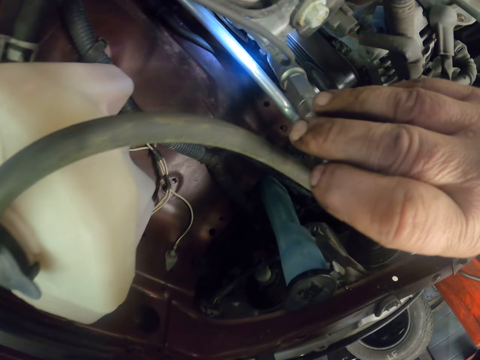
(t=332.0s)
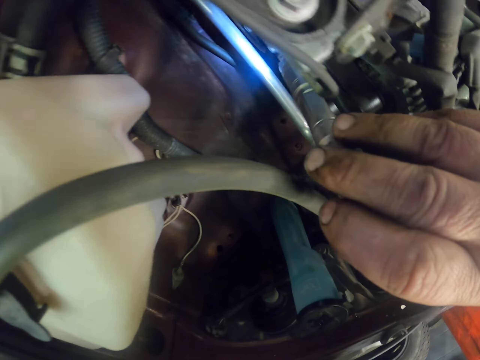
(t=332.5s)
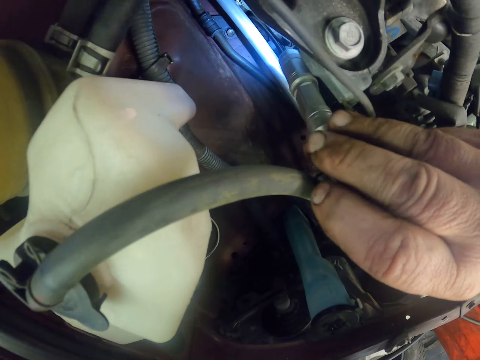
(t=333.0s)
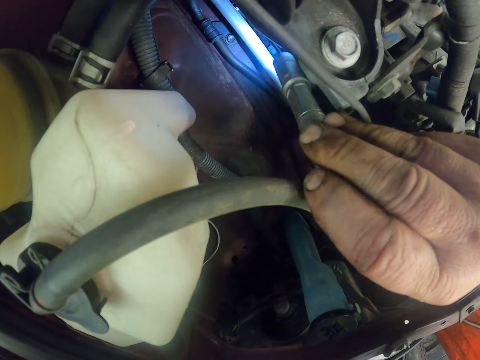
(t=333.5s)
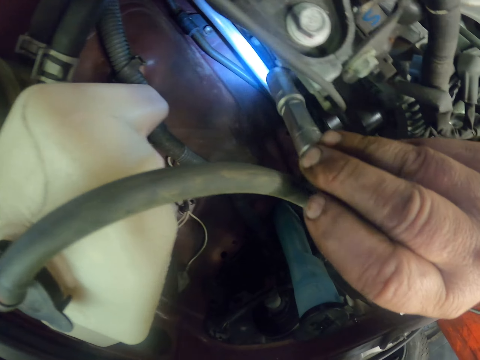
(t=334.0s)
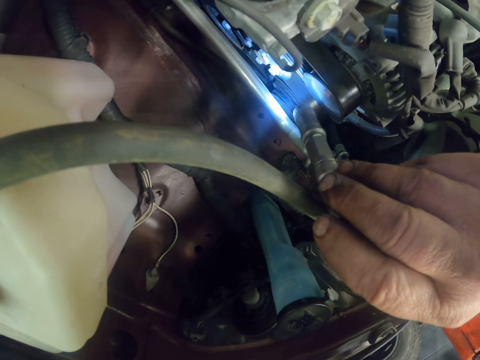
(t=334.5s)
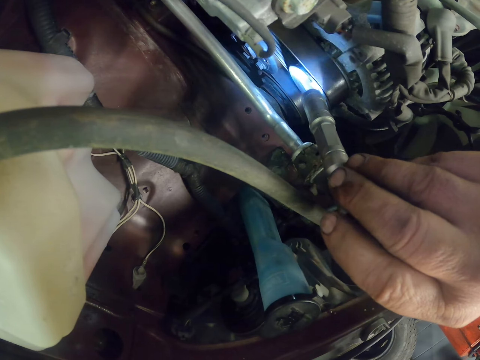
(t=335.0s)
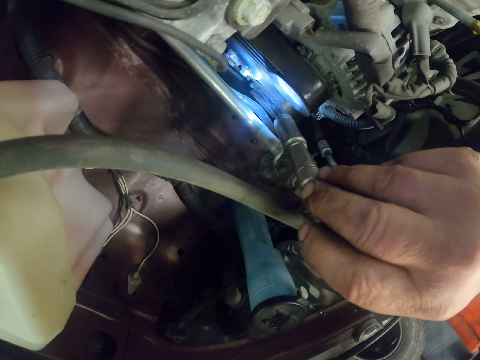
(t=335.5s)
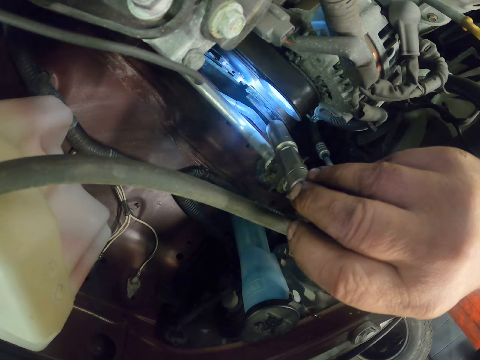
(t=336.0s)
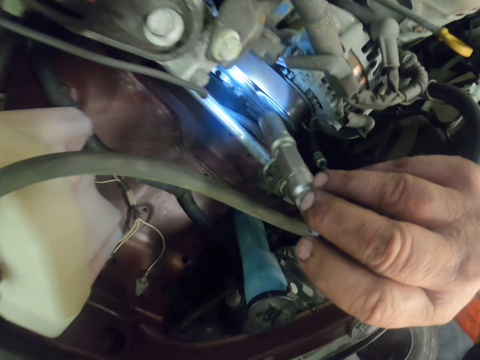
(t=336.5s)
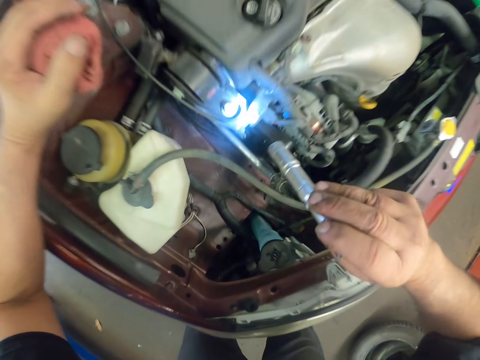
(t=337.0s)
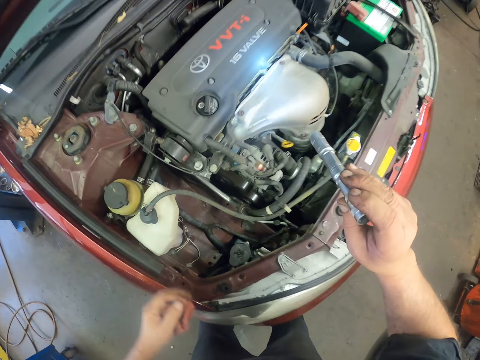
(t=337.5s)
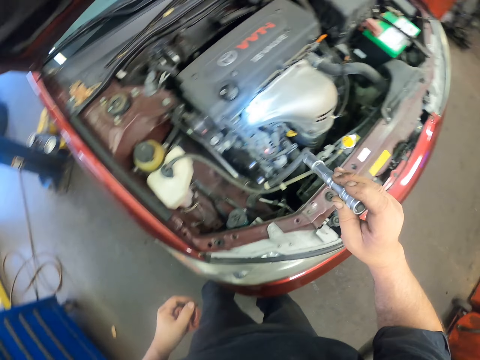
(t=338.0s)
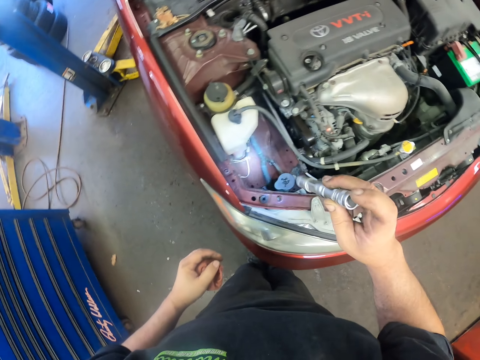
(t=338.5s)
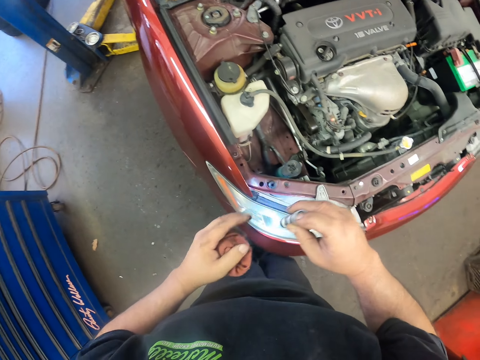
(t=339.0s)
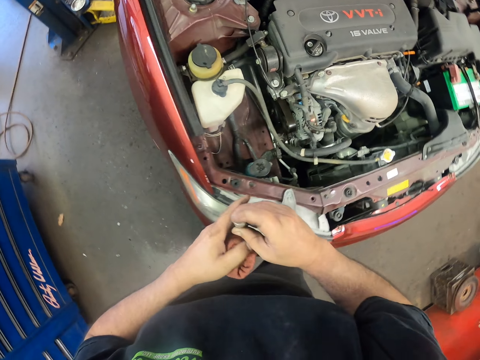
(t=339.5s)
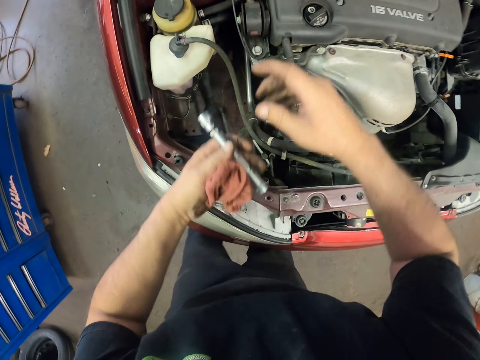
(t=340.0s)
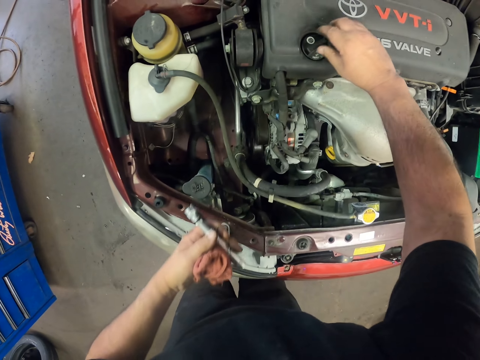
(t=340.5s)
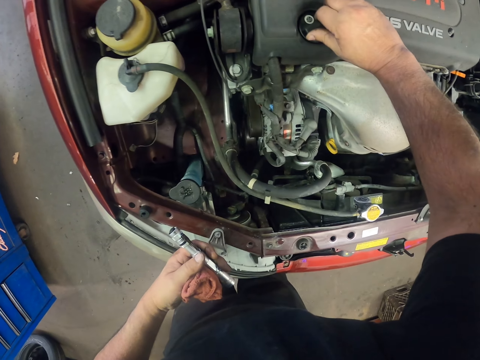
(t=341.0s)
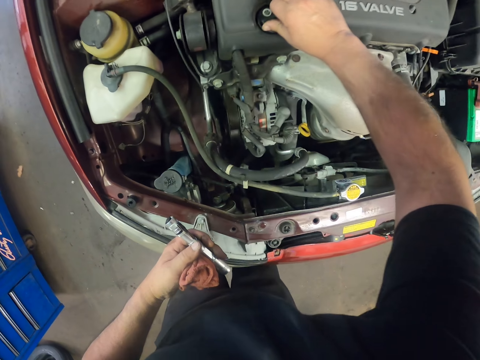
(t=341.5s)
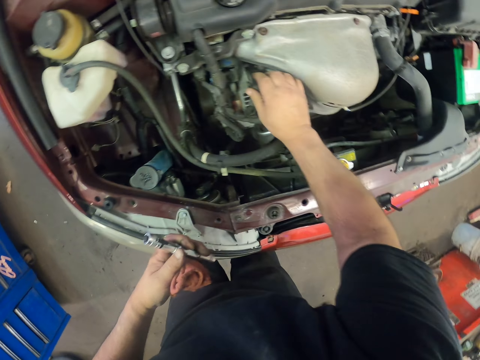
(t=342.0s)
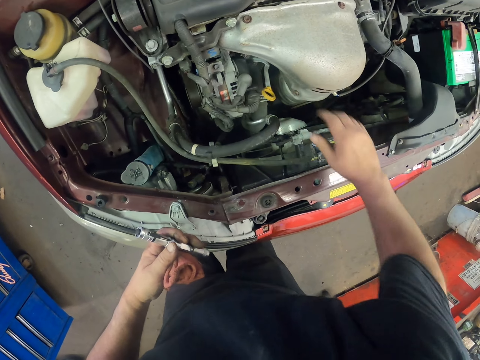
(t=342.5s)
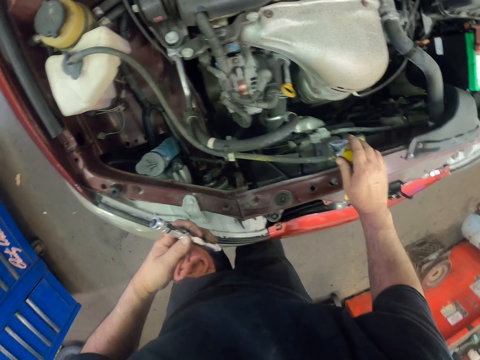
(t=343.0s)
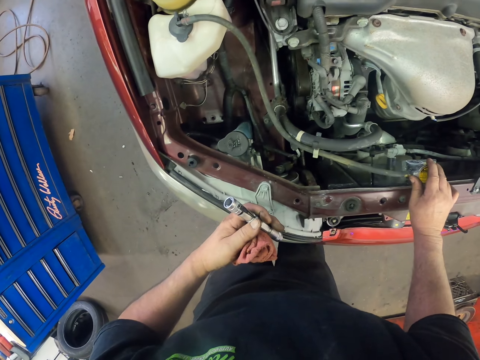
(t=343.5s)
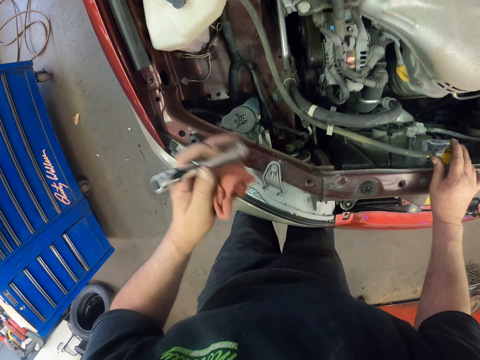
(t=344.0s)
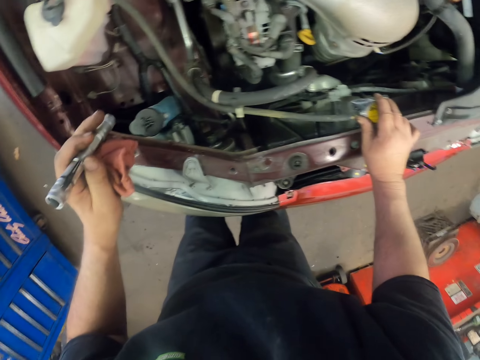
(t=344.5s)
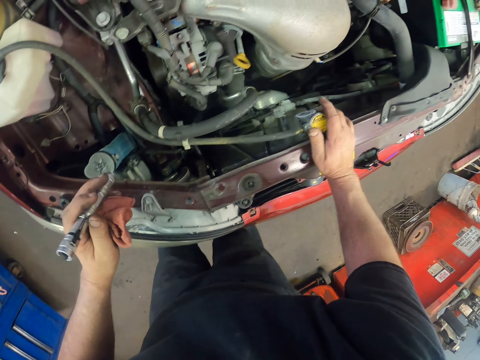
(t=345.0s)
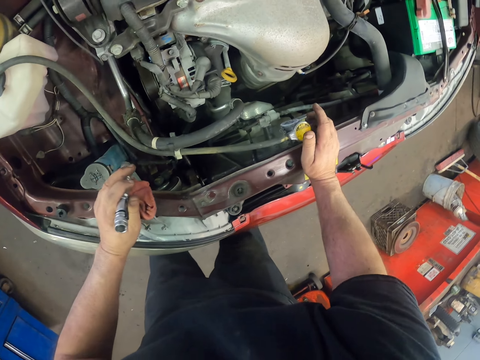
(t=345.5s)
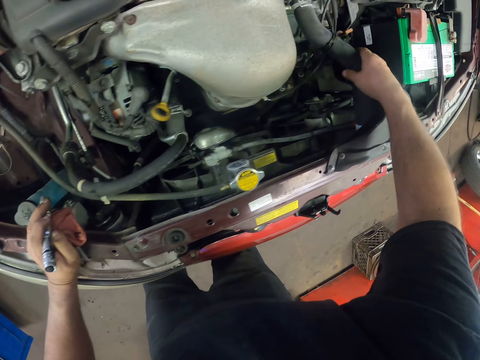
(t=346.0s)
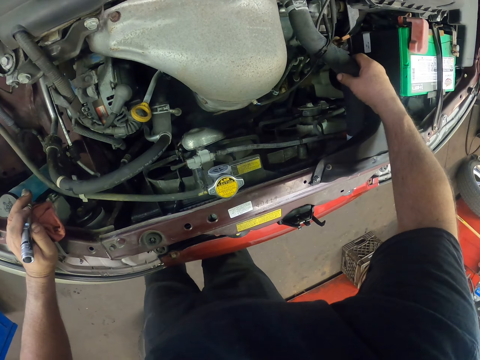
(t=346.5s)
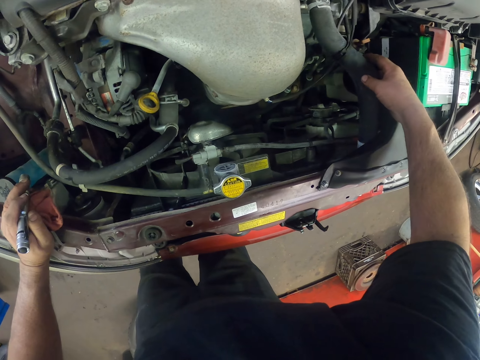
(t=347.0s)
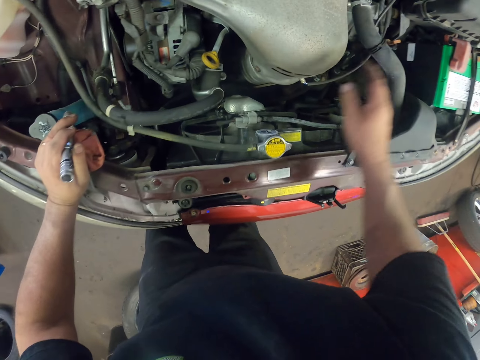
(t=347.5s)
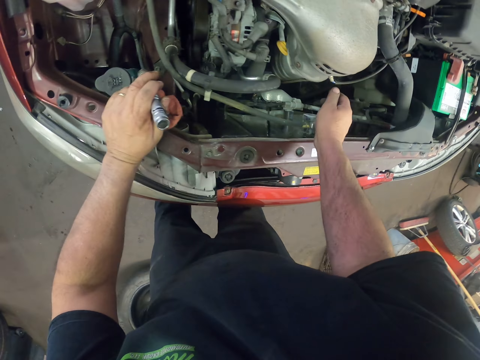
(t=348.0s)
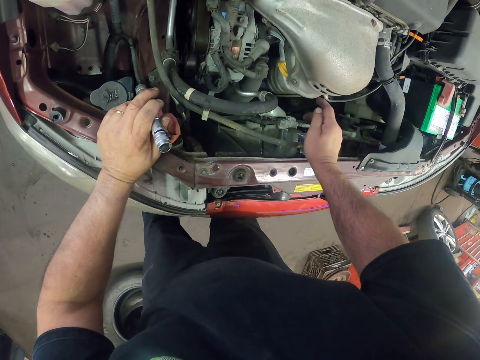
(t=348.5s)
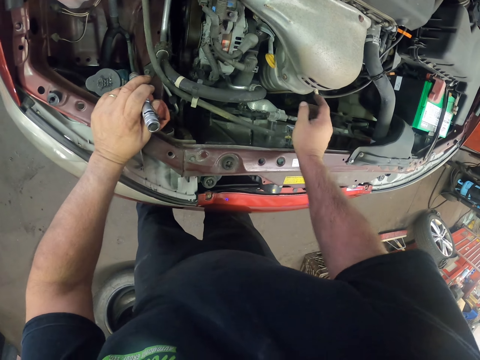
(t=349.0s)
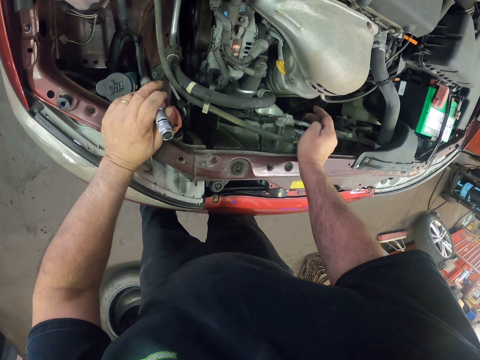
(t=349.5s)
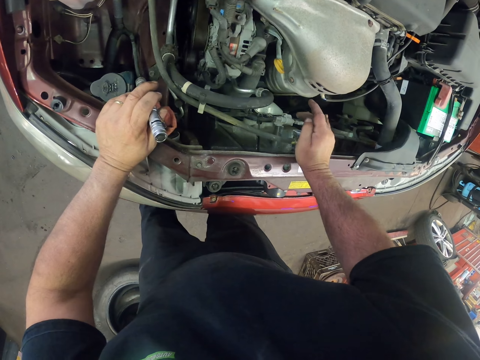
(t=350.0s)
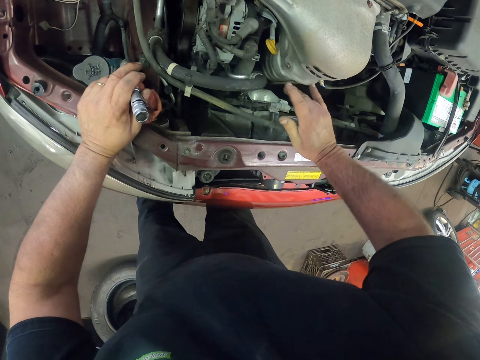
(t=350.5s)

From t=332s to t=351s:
The camera wearer turns around the room. They touch parts under the bonnet of a car. They turn around the room. They touch the cable. They turn around the room. They open the filter.

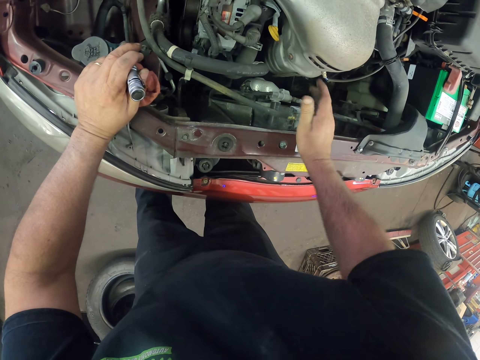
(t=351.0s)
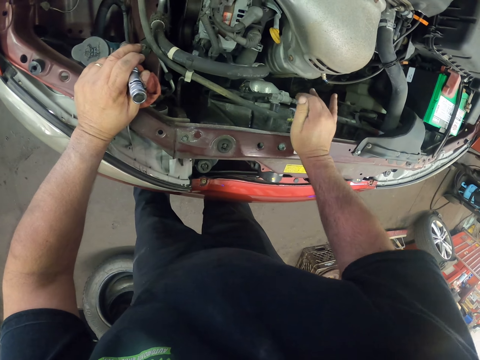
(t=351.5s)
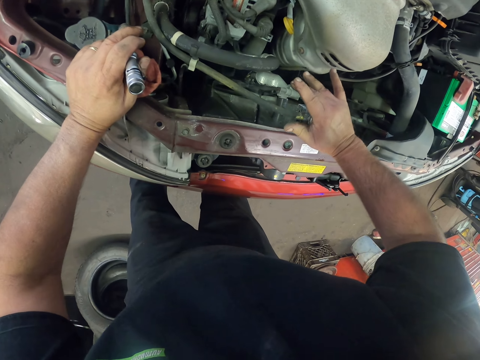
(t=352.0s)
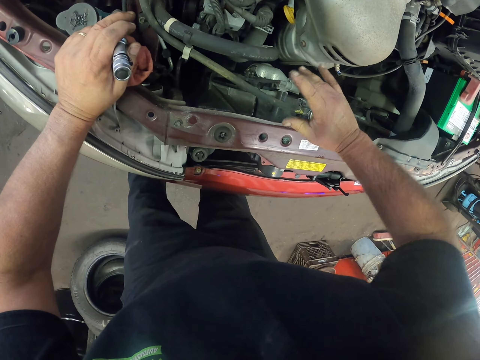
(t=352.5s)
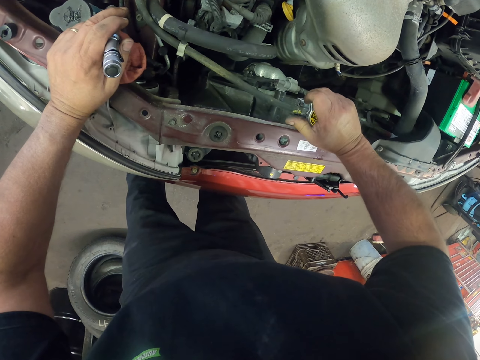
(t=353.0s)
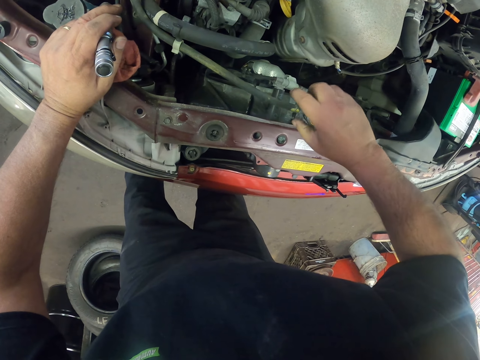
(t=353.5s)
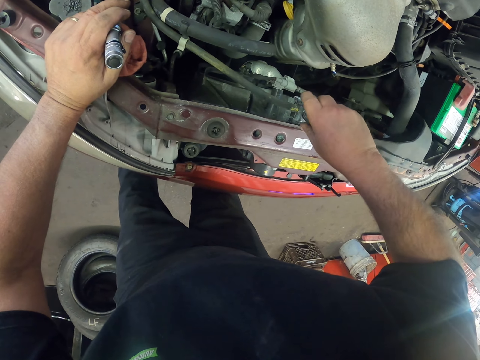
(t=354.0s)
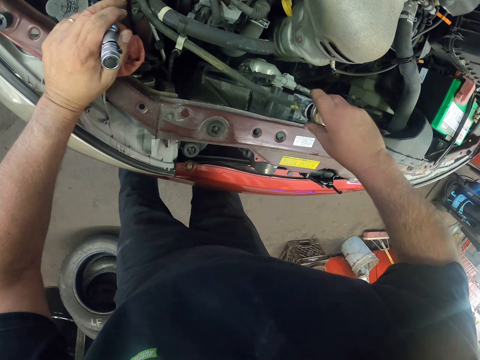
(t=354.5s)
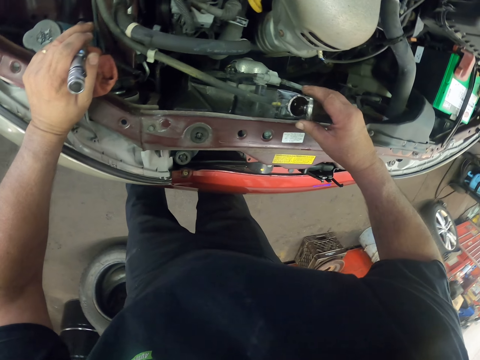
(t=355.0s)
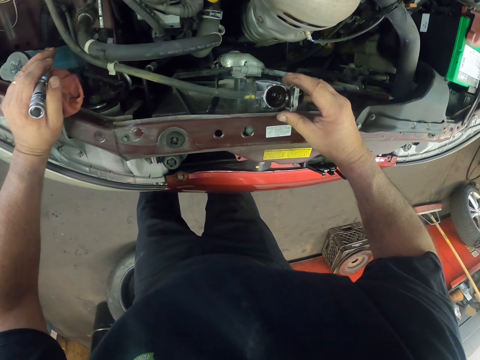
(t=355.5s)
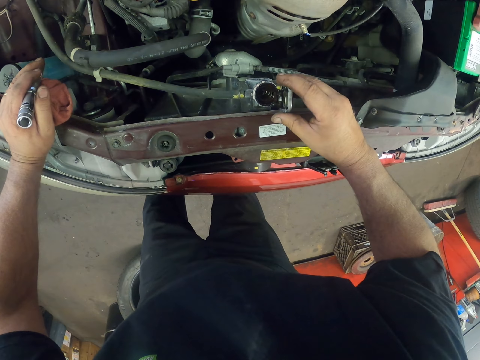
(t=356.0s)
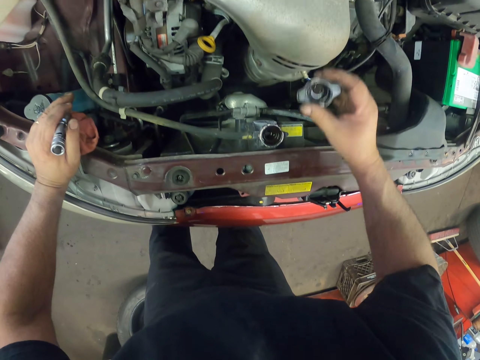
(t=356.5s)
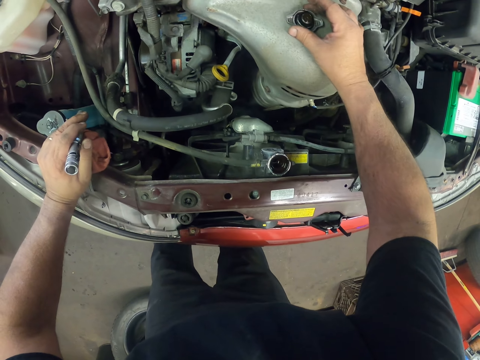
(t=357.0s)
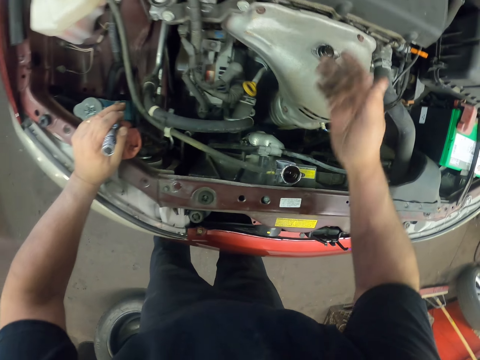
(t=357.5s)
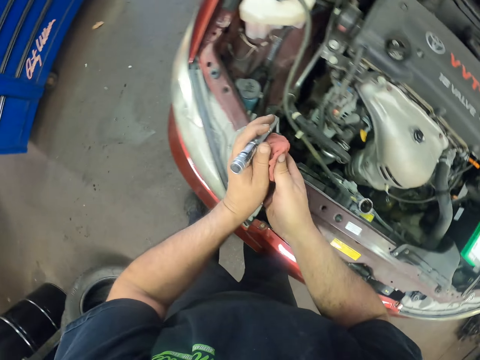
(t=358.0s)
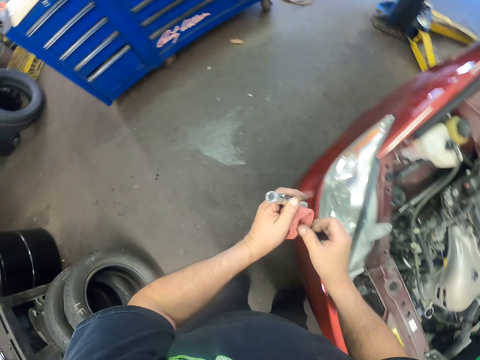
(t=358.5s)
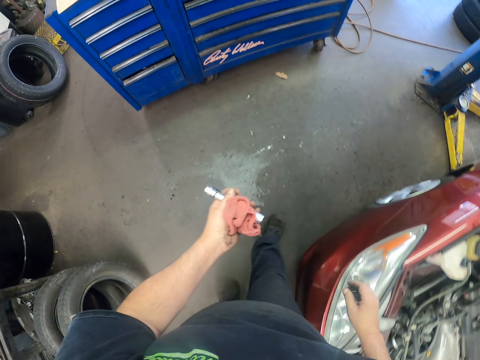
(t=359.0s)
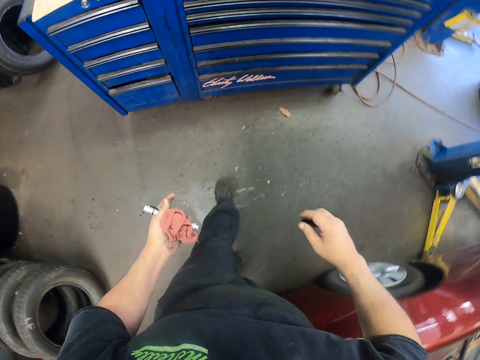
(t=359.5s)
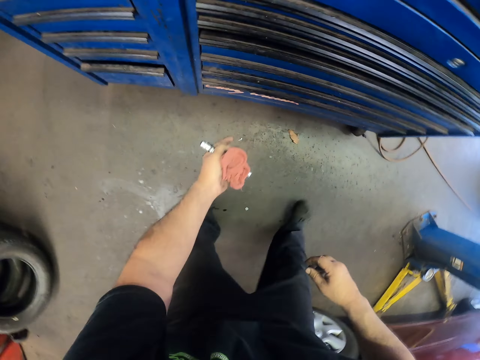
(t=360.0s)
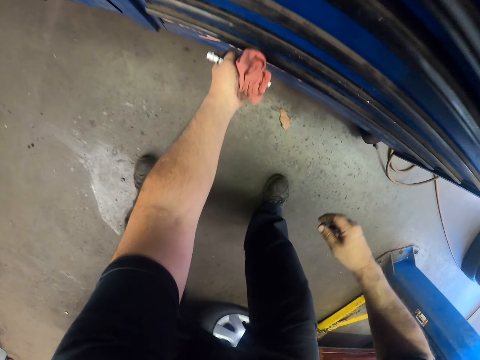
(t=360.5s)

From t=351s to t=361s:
The camera wearer opens the tank. They put the filter lid on the vehicle. They walk around the room.
